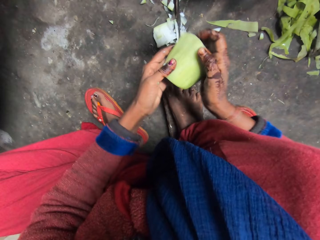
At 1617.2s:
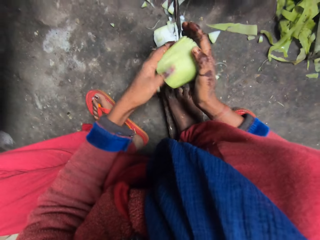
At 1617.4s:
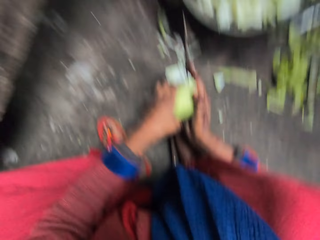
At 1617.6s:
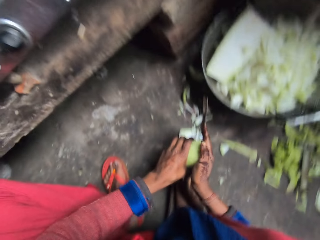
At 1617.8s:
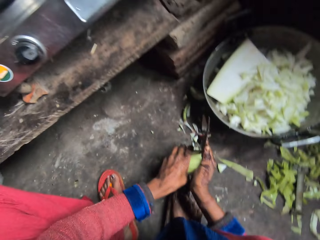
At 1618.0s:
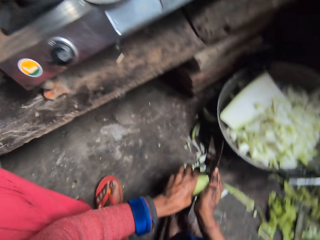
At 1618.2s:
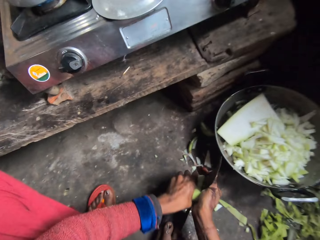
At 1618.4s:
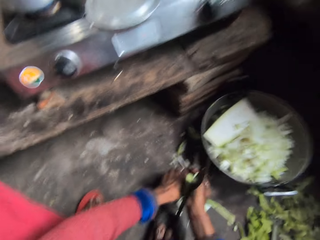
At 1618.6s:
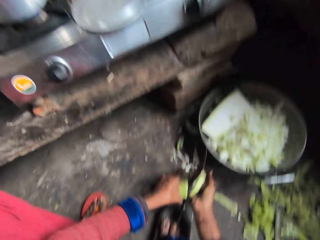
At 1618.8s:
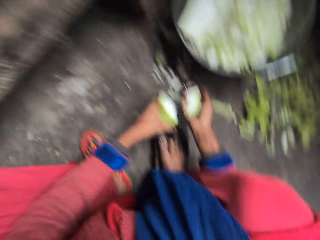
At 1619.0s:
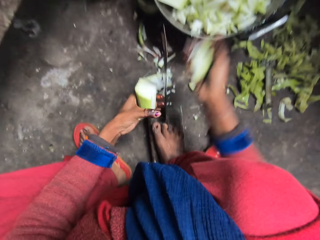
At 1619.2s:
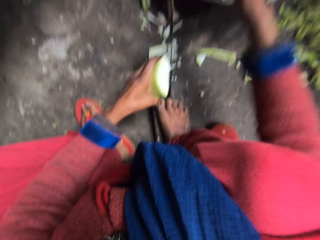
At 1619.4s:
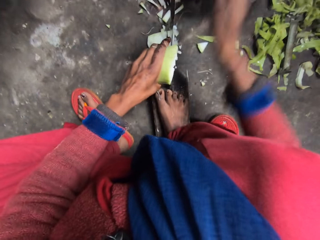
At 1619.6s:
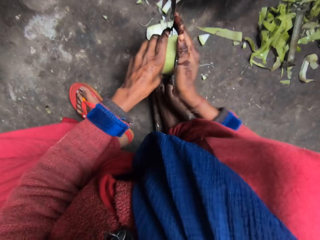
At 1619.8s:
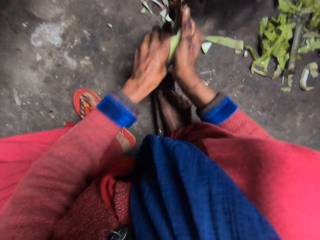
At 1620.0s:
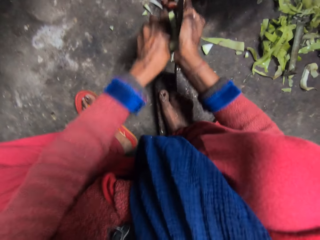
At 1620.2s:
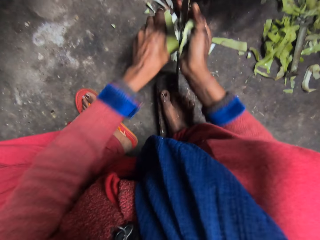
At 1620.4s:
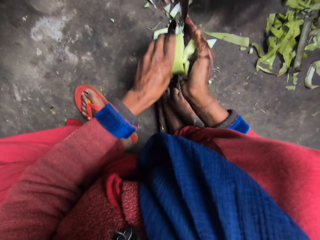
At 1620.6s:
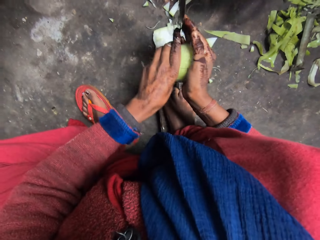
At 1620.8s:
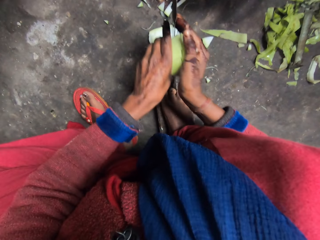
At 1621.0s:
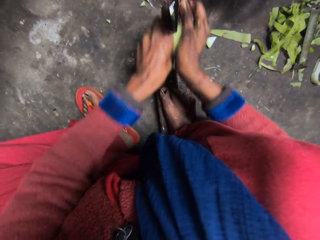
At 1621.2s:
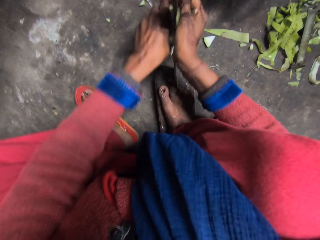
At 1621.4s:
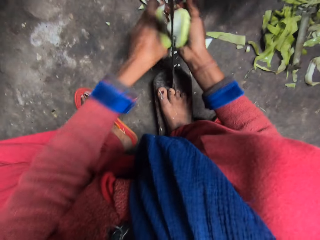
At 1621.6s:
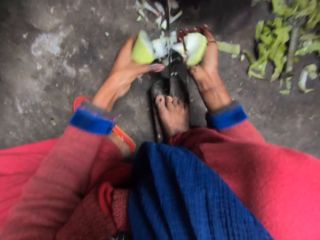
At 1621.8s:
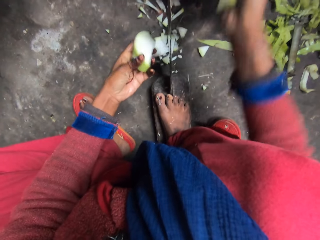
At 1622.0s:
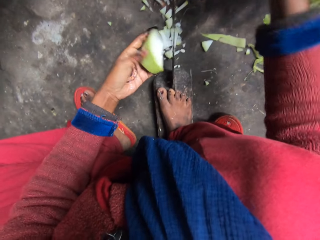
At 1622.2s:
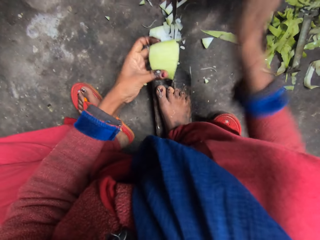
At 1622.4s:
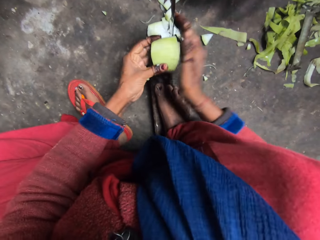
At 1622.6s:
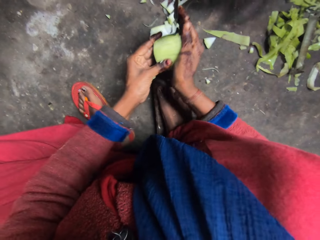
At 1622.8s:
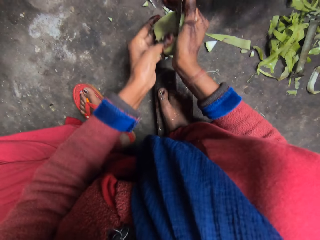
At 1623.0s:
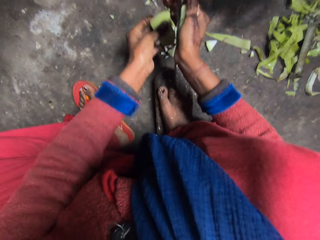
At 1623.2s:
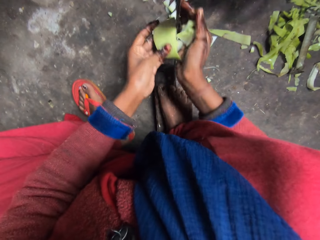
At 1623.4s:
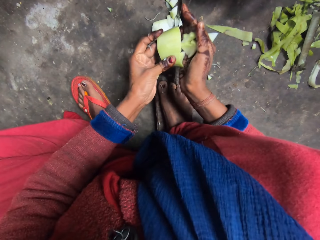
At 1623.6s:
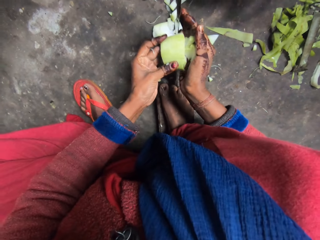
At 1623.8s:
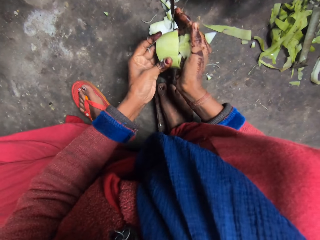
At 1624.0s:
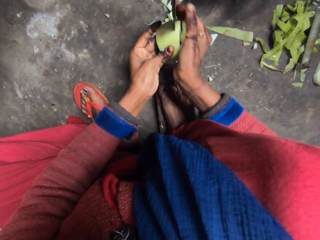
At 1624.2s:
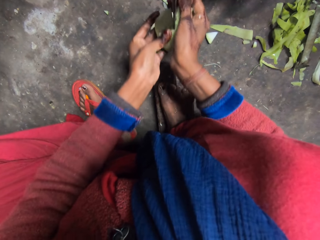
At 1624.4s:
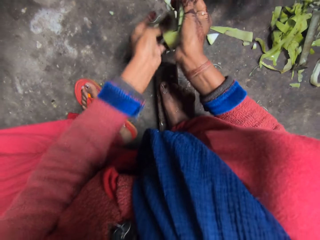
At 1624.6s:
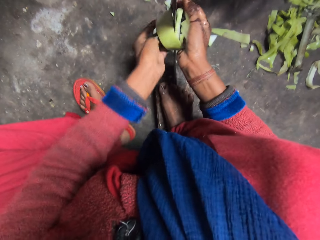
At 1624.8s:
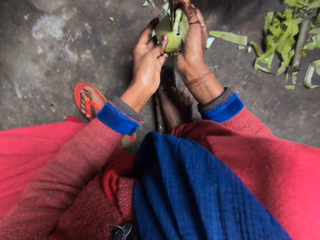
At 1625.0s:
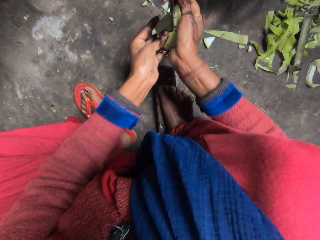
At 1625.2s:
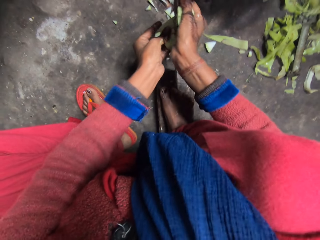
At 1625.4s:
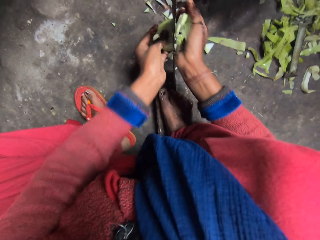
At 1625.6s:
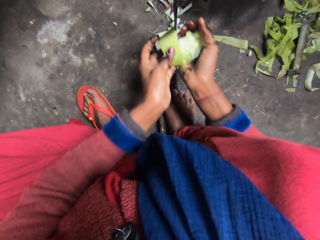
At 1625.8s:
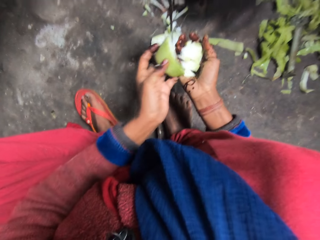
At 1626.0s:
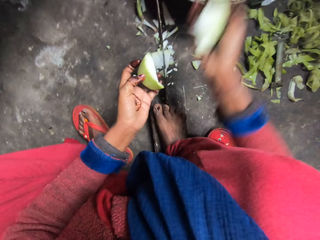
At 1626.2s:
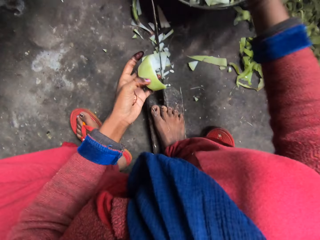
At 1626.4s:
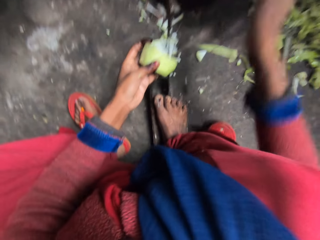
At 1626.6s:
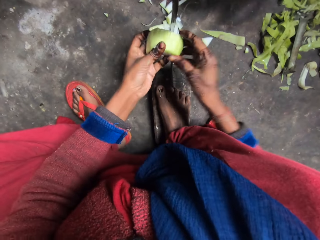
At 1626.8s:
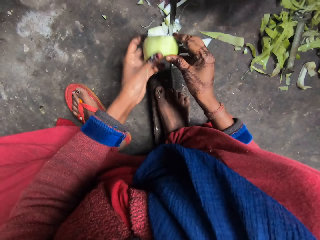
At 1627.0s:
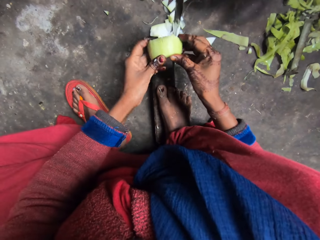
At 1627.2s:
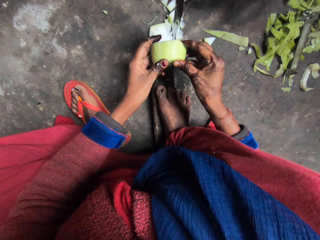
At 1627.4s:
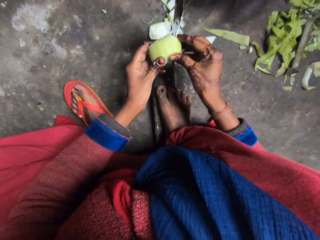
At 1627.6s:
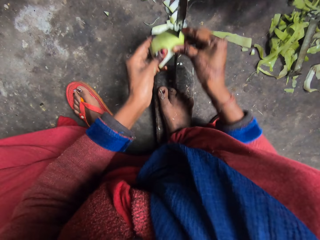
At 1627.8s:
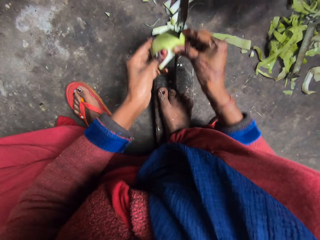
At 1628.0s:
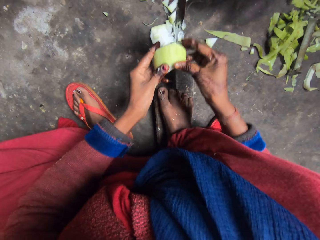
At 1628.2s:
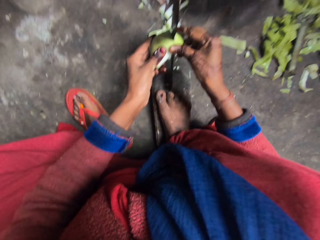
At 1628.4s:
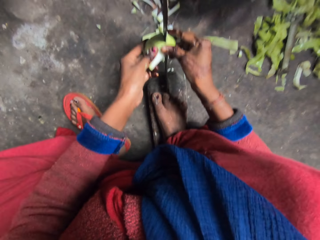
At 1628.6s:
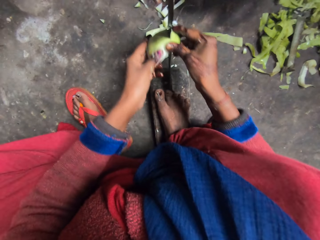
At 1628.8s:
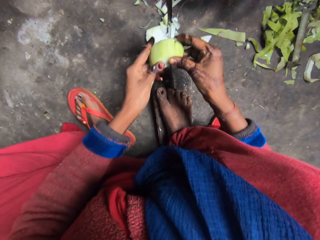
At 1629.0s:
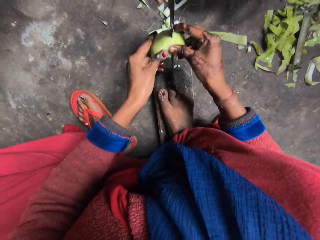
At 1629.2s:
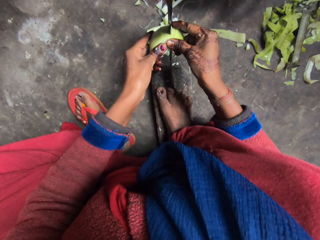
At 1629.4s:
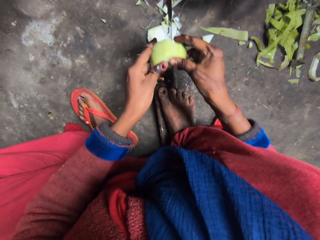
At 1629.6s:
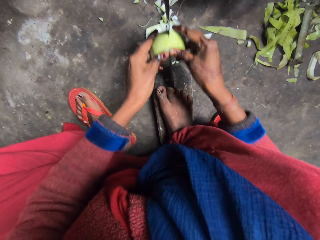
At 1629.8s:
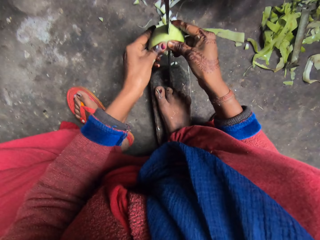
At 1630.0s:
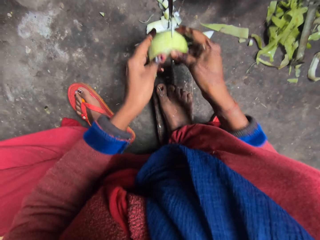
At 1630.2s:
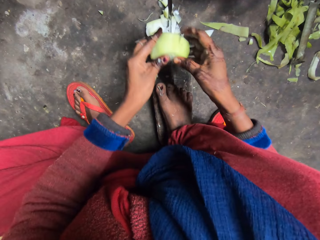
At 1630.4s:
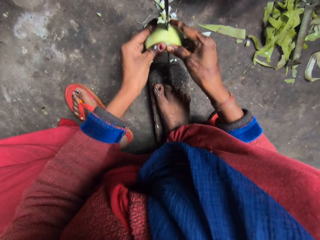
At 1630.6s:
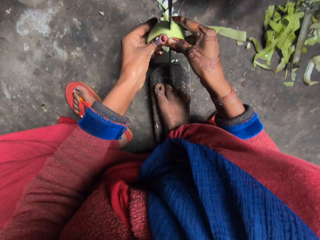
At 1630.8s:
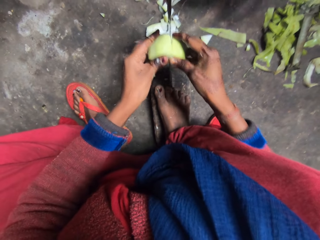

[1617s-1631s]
The camera wearer drops the cut cabbage in a pan. They cut the cabbage with the knife. They drop the cut cabbage in the pan. They cut the cabbage with the knife. They drop the cut cabbage in the pan. They cut the cabbage with the knife.

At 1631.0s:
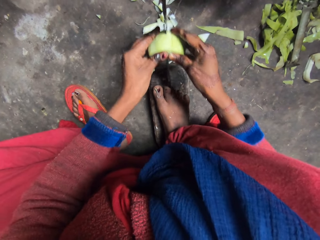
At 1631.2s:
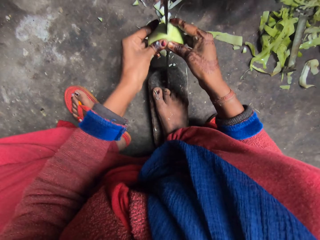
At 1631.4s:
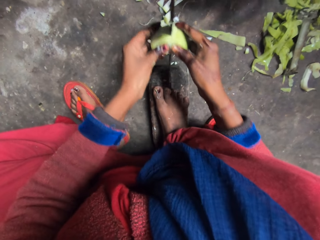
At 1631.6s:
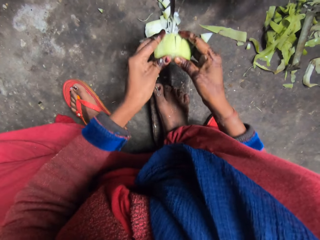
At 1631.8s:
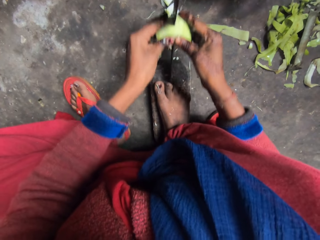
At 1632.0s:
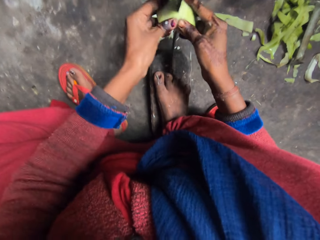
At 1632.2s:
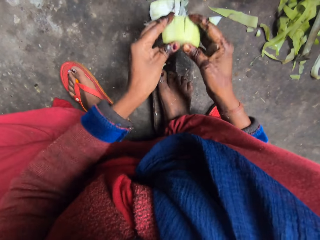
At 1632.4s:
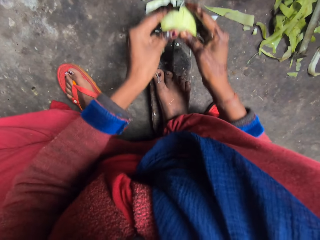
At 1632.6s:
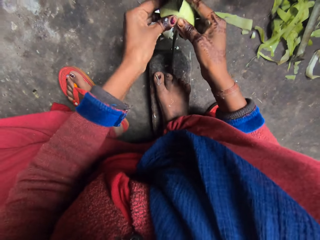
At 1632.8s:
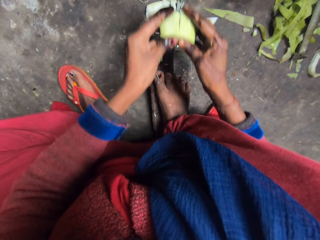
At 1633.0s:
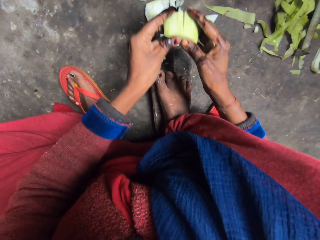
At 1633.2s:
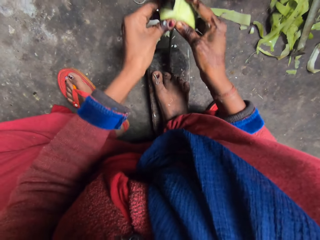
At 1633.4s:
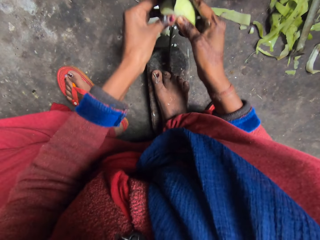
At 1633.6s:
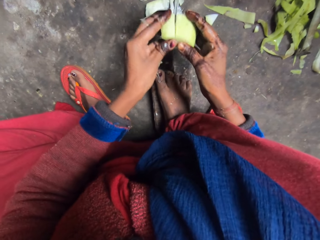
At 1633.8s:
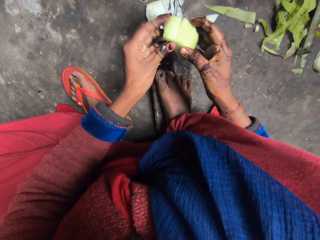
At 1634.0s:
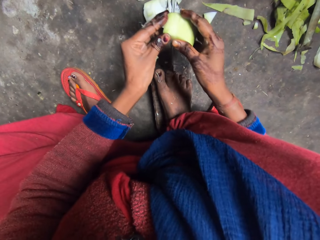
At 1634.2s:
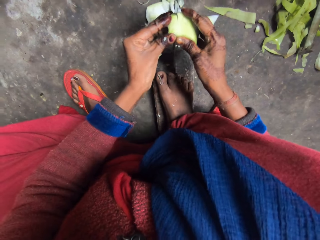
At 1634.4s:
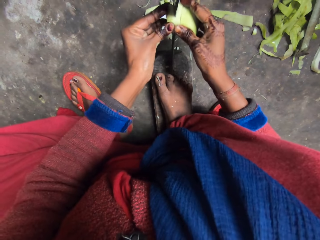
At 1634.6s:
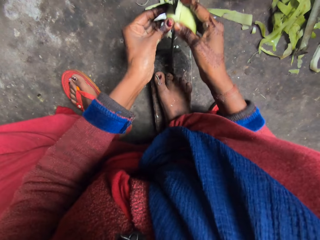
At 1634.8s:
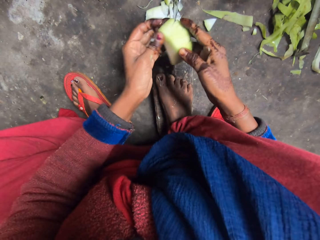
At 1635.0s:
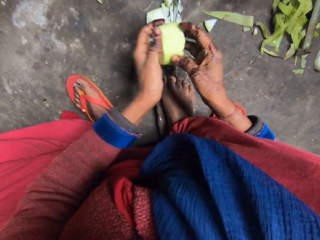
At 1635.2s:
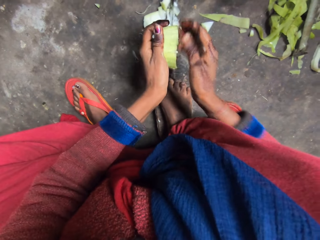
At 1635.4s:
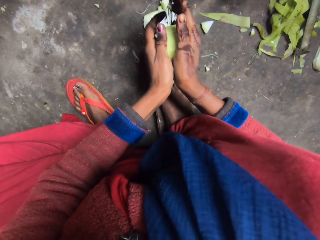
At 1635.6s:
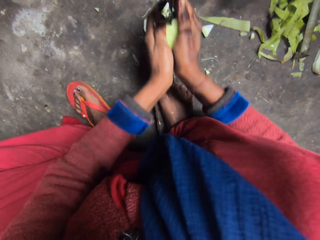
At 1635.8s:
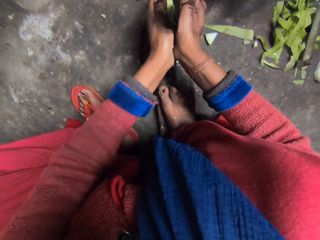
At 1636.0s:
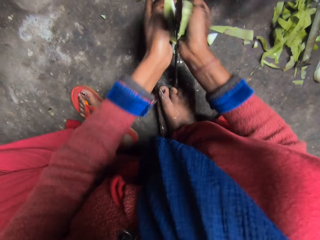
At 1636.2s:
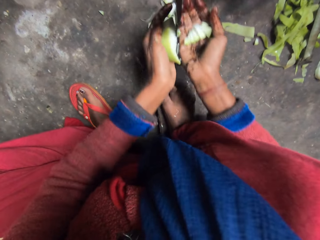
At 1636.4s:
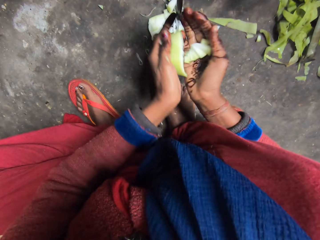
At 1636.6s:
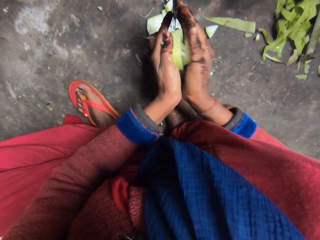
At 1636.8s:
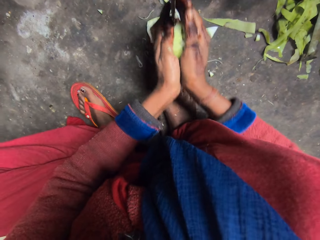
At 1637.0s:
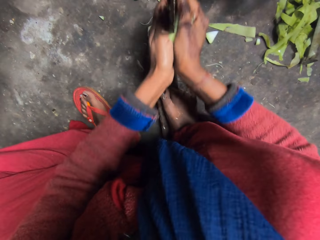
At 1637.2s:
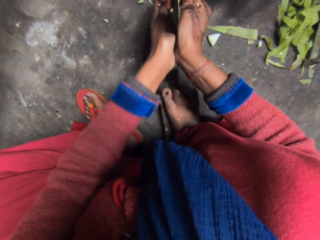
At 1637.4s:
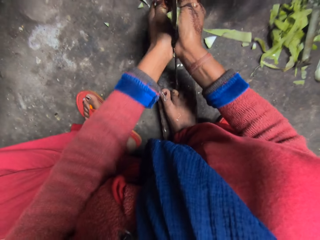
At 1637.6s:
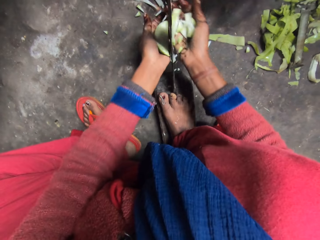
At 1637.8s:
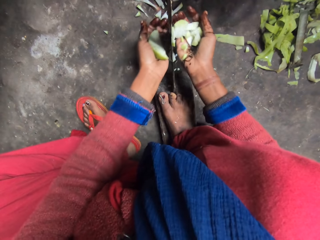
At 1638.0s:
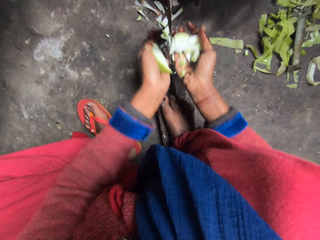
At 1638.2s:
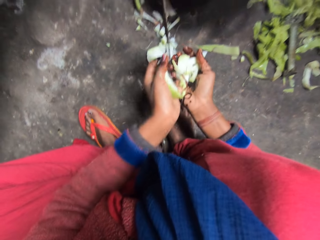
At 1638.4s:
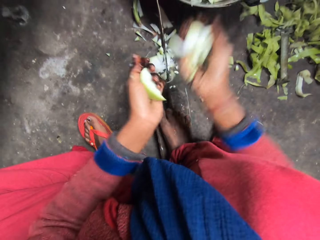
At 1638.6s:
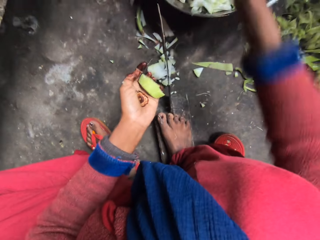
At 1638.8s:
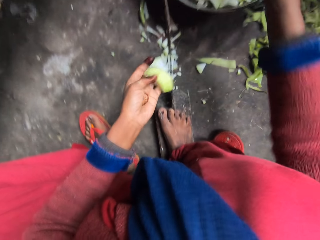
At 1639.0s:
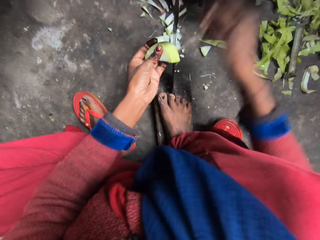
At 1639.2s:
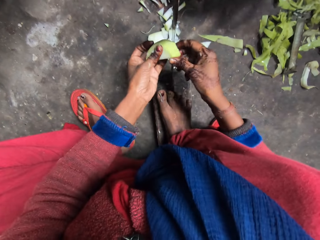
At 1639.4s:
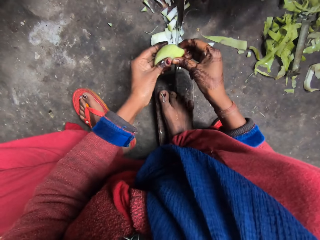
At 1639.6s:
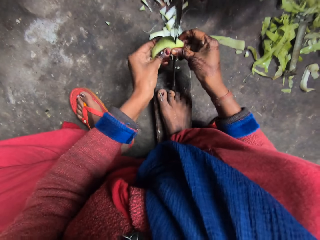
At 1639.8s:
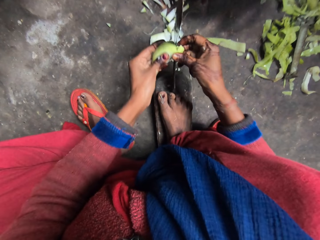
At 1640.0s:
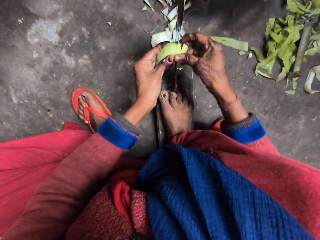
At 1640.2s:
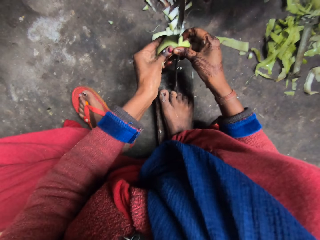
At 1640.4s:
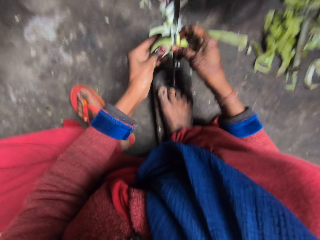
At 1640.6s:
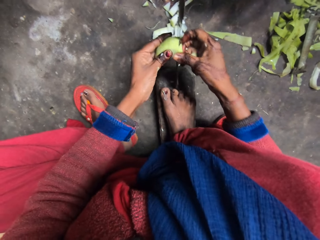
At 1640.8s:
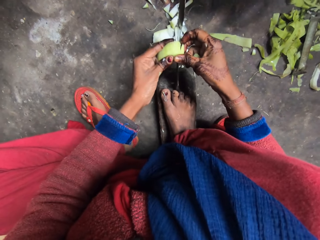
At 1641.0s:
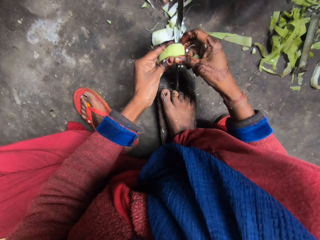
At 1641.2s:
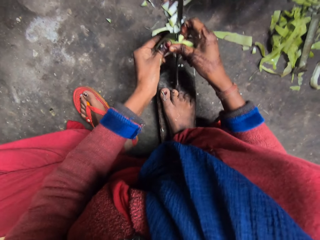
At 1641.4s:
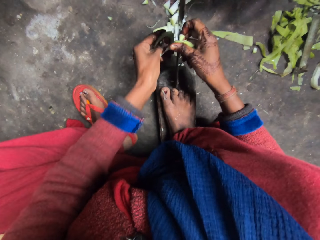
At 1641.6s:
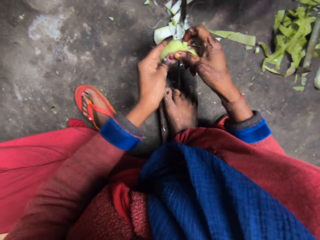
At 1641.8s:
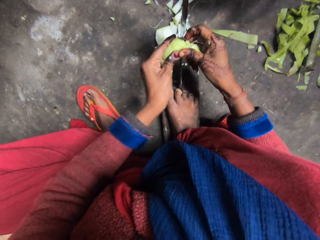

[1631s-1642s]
The camera wearer puts the bottle gourd slices in her right hand in the pot on the floor. She slices the bottle gourd with the blade of the bati knife.
